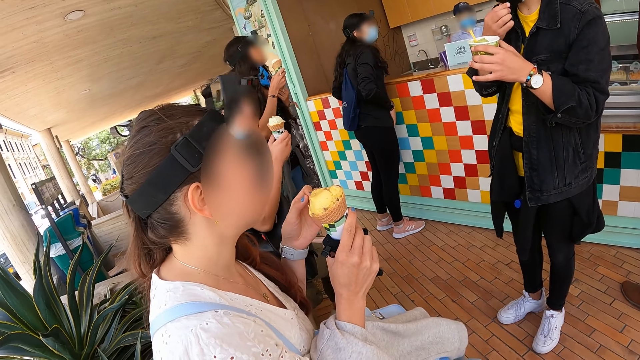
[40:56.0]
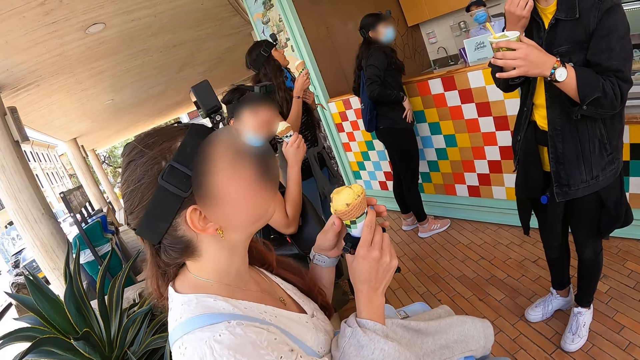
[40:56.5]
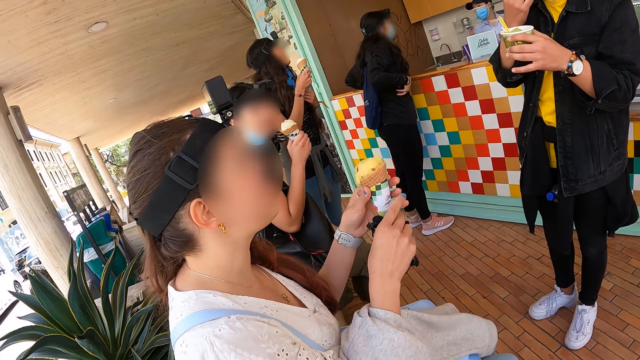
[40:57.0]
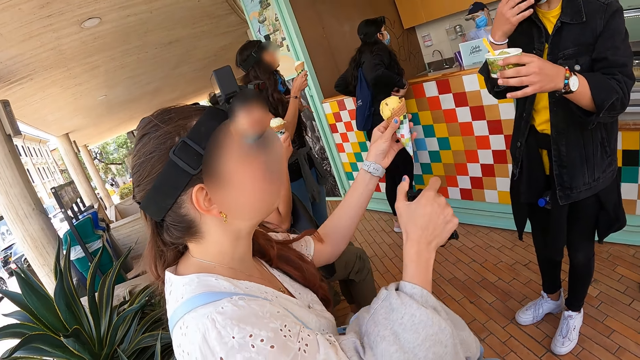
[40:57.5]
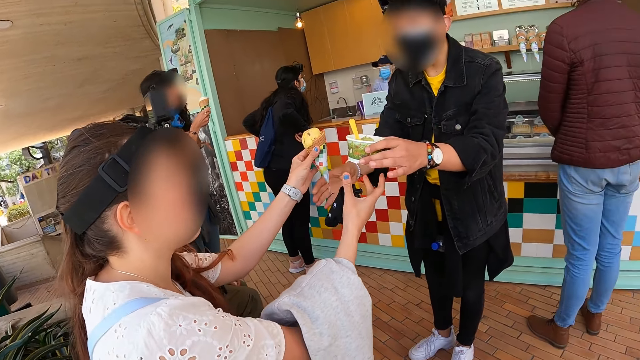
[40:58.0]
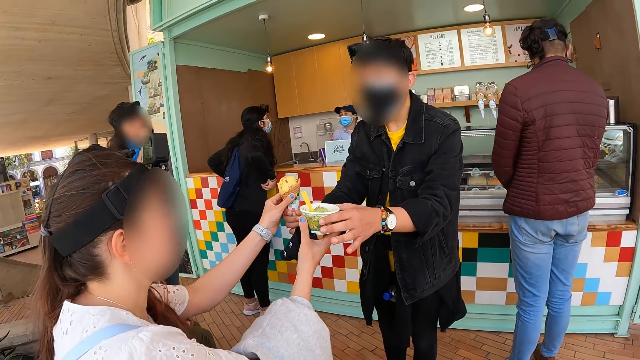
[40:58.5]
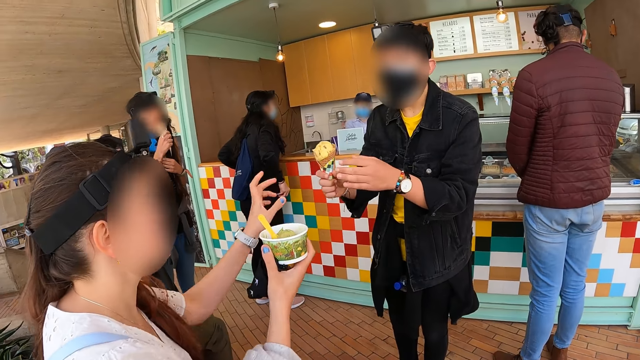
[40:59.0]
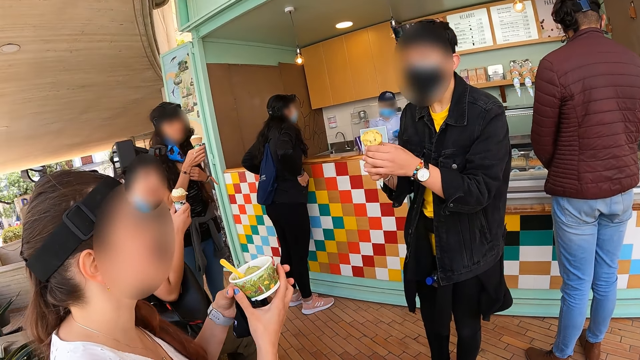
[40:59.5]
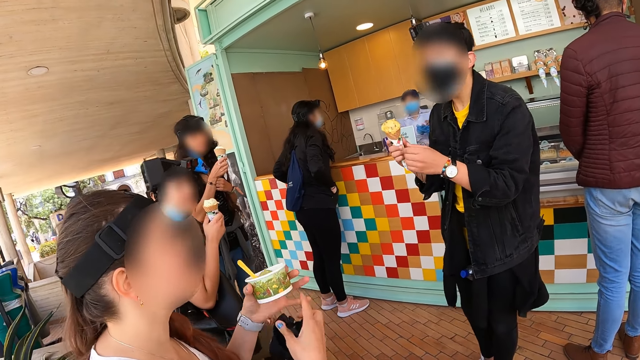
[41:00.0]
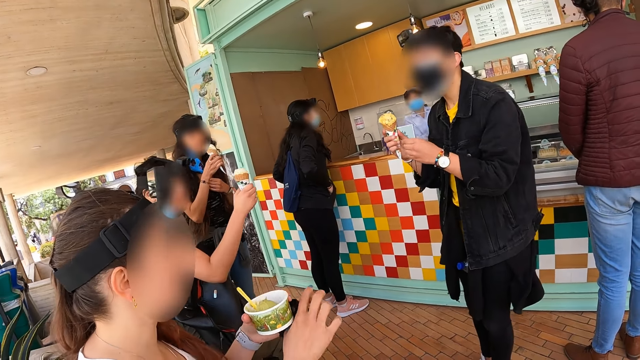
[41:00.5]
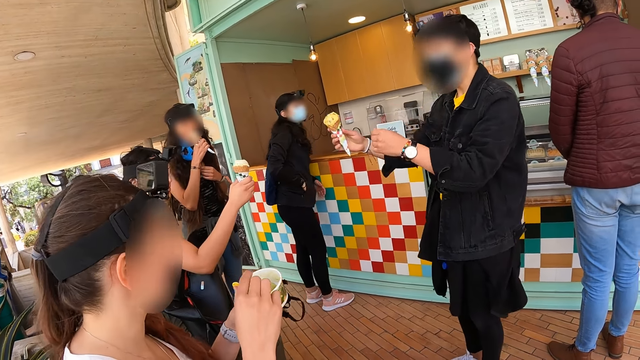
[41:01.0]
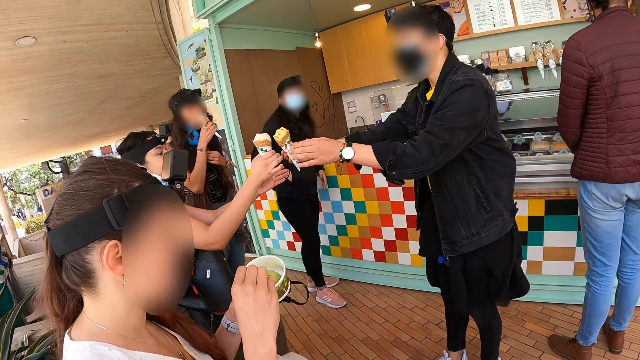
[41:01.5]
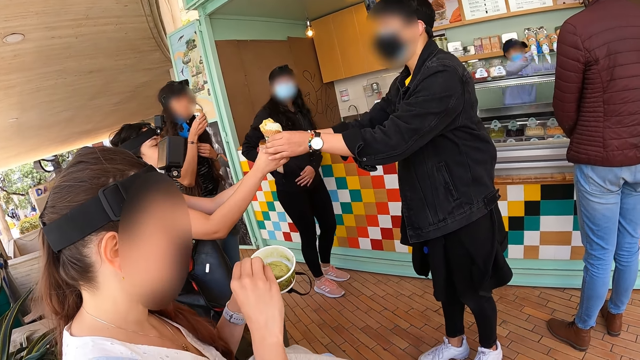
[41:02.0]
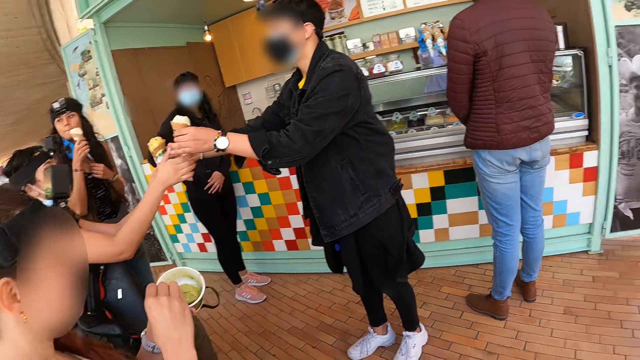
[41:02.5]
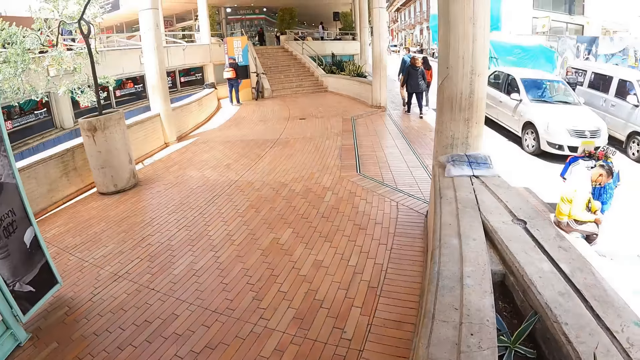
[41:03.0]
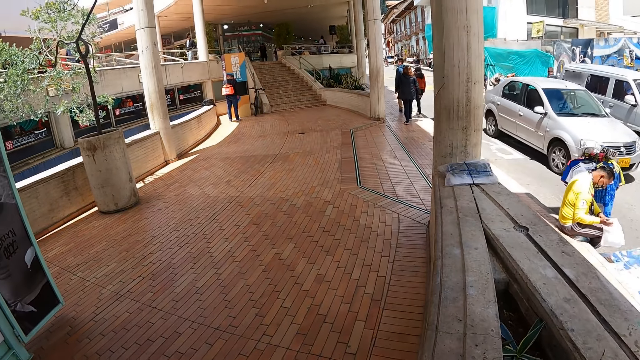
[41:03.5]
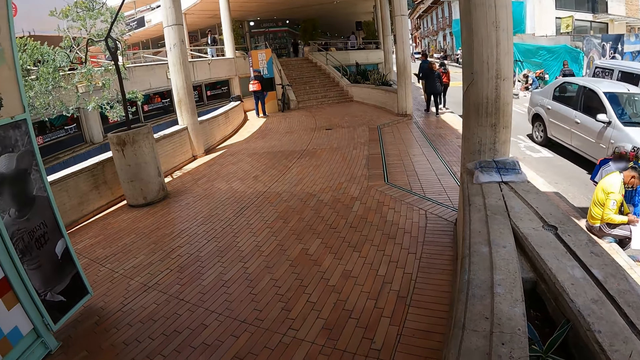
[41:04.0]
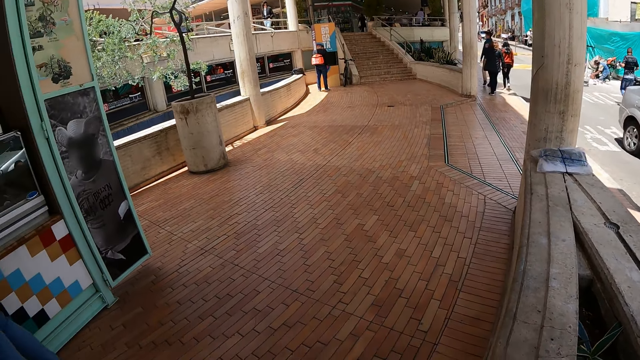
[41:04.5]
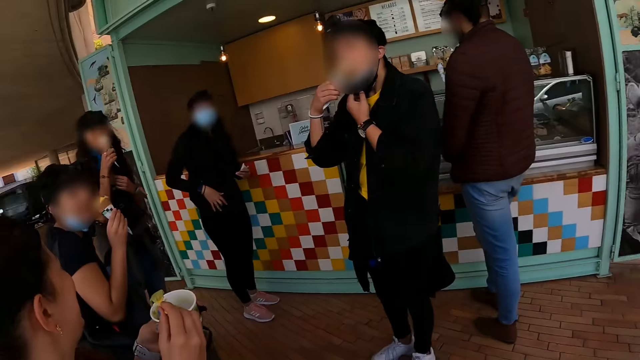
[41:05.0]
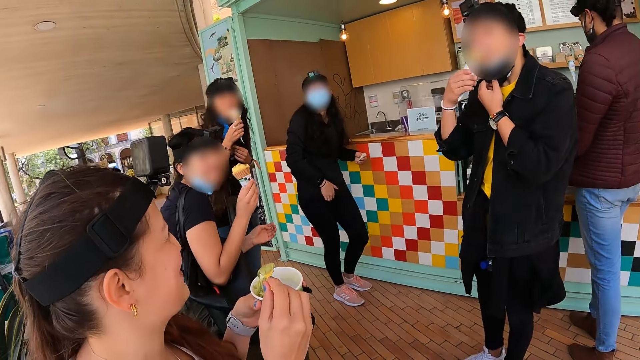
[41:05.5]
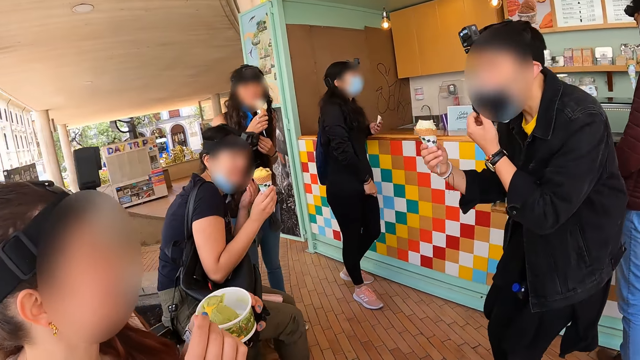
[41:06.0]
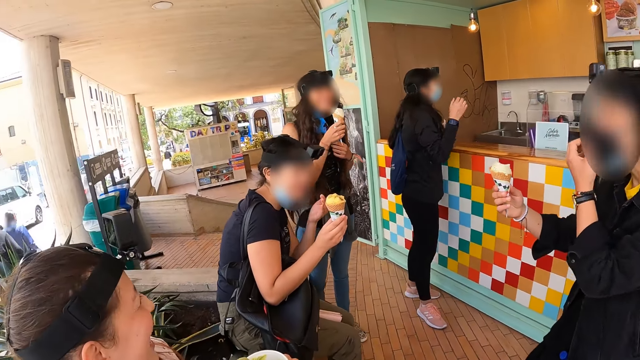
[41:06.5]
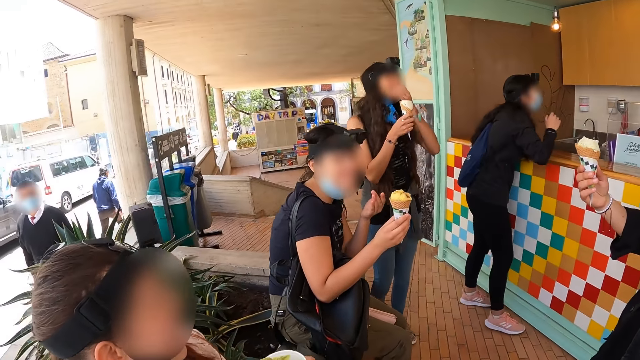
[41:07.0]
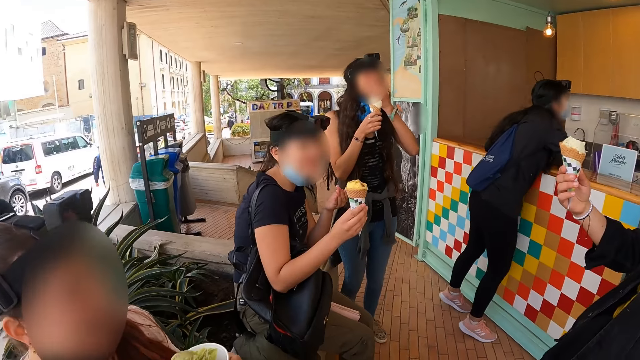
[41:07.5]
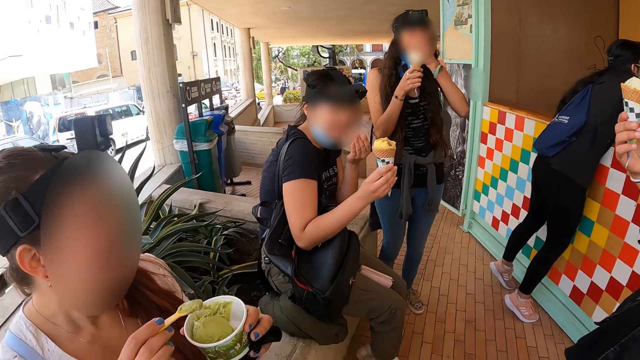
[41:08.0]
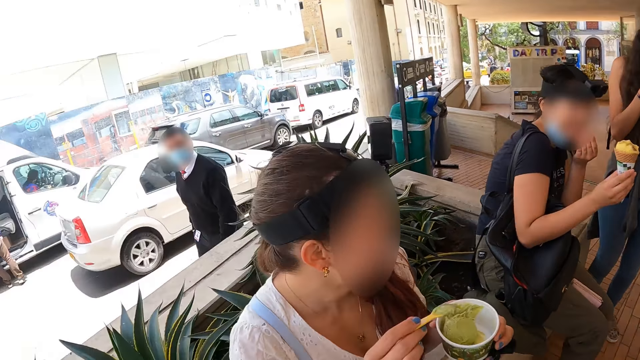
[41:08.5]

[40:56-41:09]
A lady exchanges her ice cream with a man. The man exchanges his ice cream with another lady. The camera wearer turns around. They look around. They interact with a man.

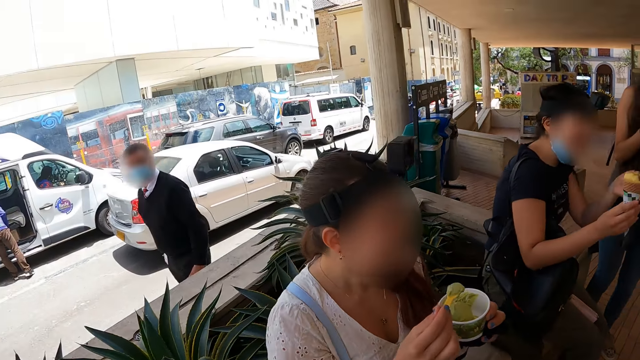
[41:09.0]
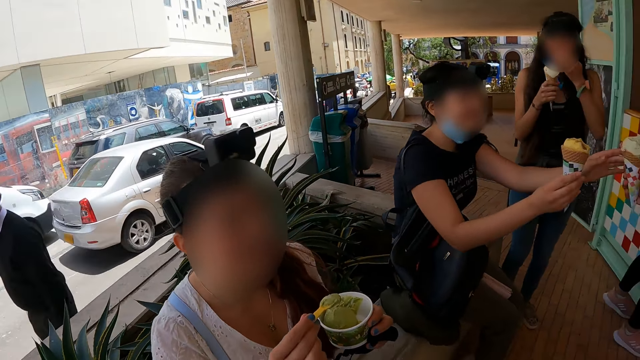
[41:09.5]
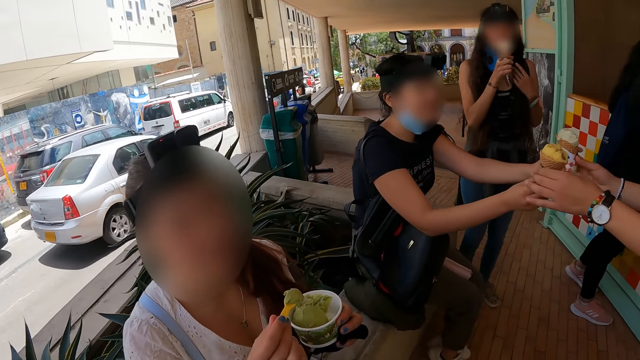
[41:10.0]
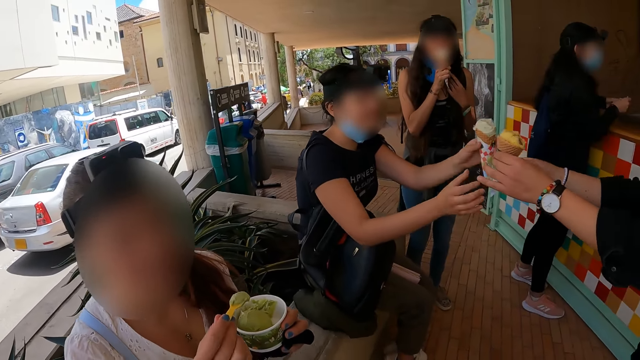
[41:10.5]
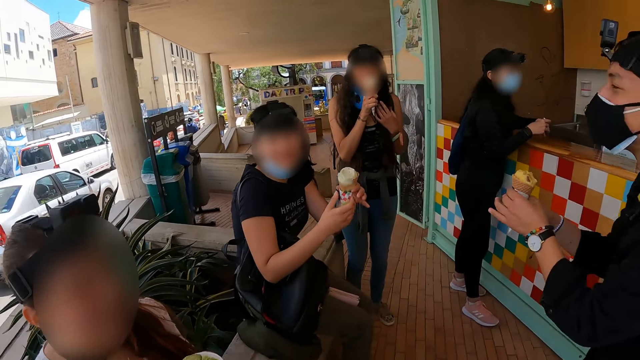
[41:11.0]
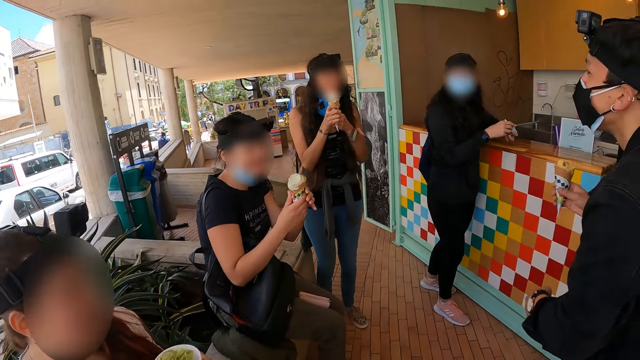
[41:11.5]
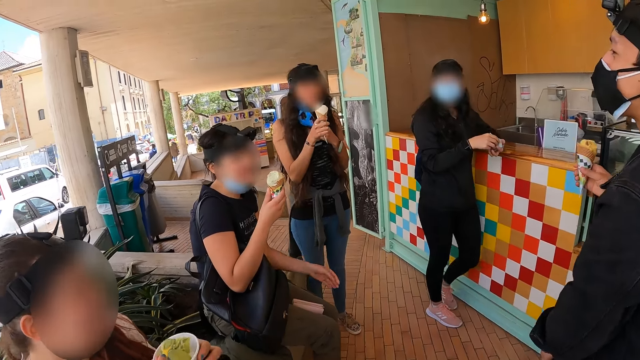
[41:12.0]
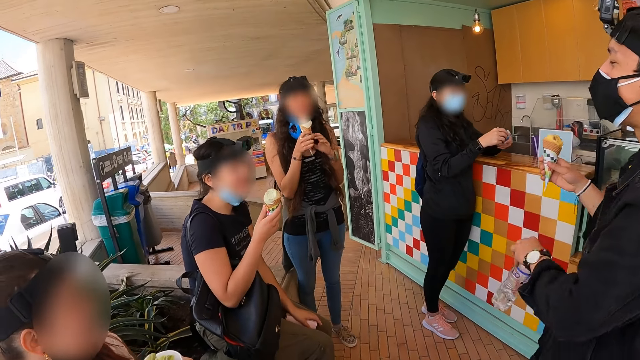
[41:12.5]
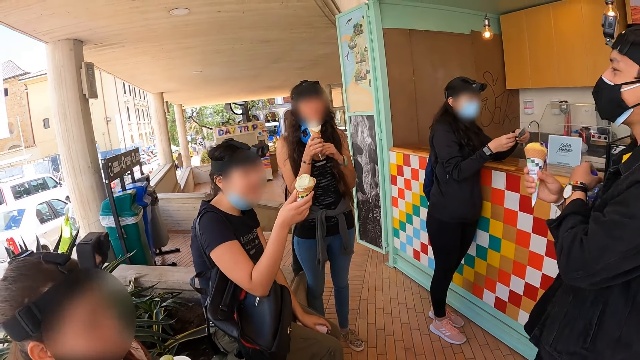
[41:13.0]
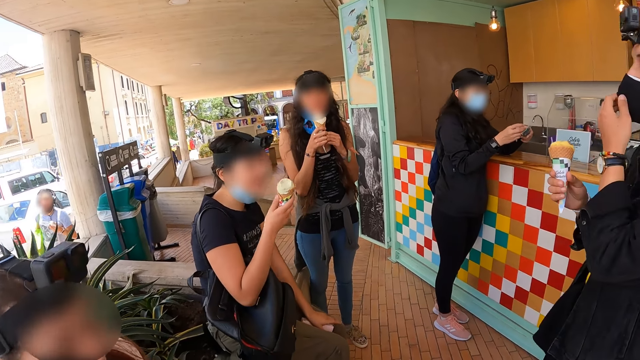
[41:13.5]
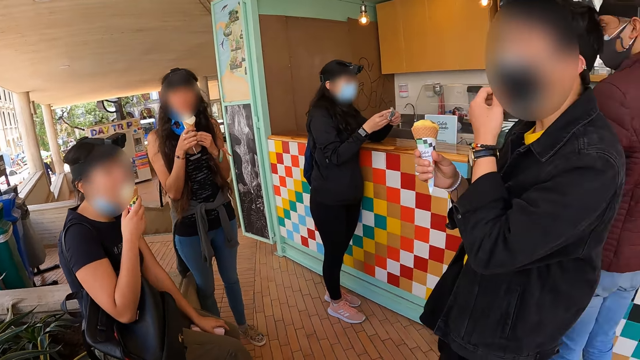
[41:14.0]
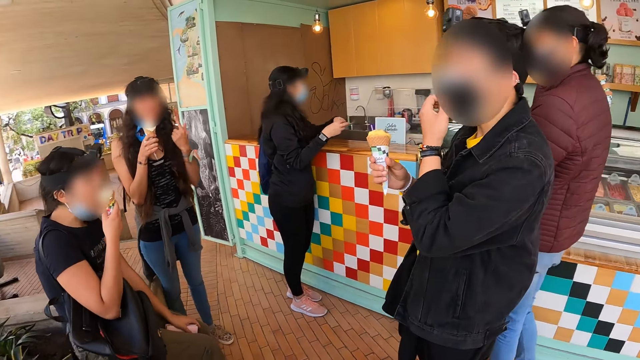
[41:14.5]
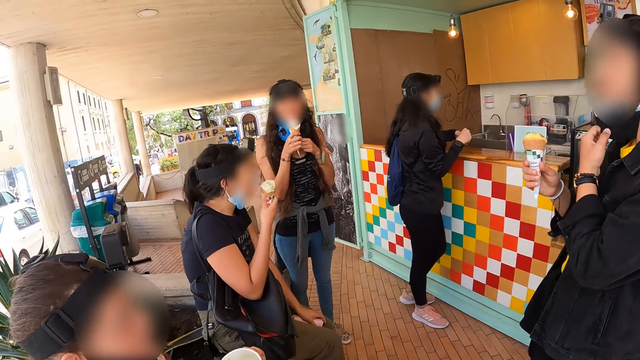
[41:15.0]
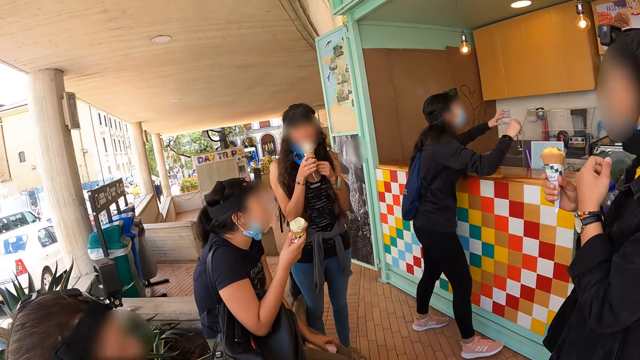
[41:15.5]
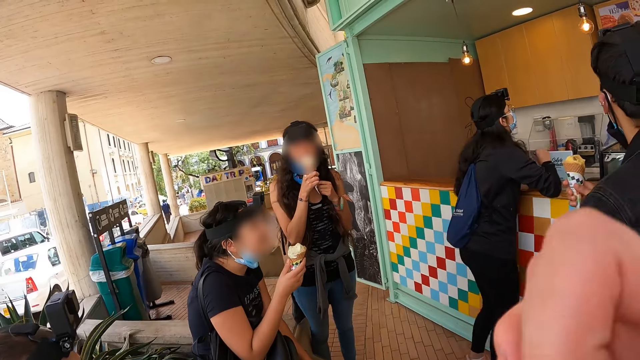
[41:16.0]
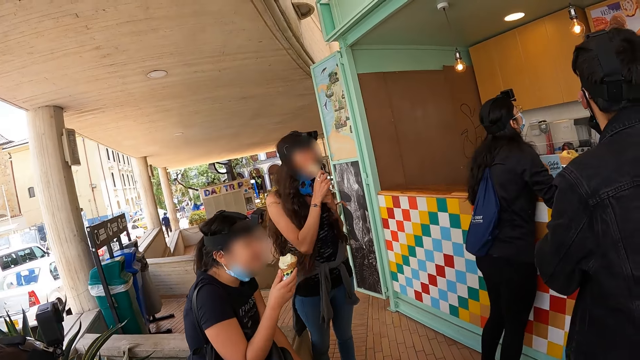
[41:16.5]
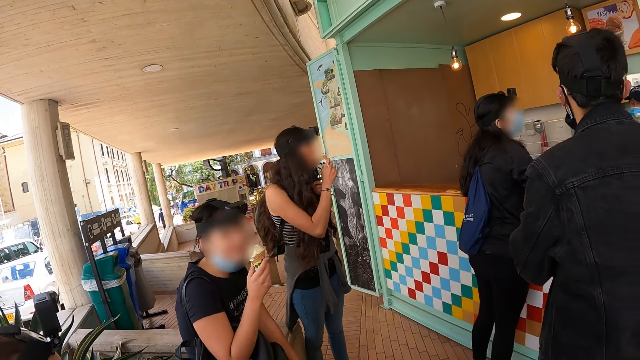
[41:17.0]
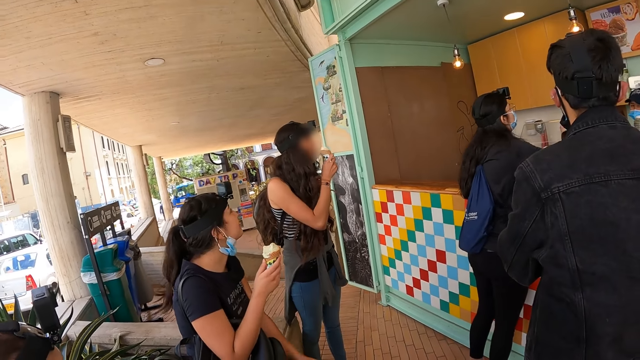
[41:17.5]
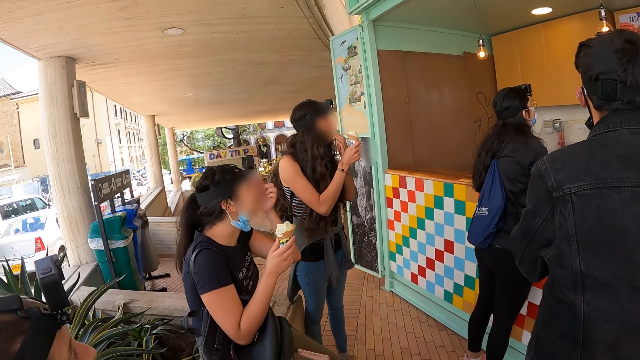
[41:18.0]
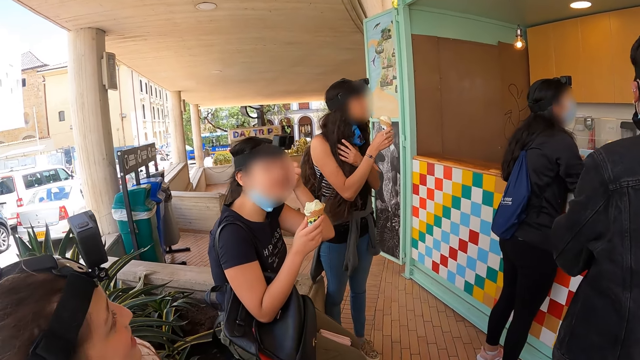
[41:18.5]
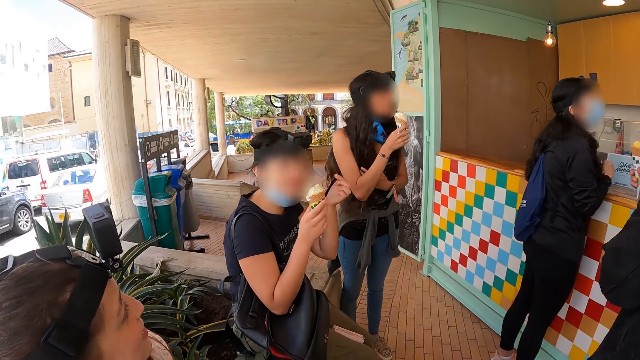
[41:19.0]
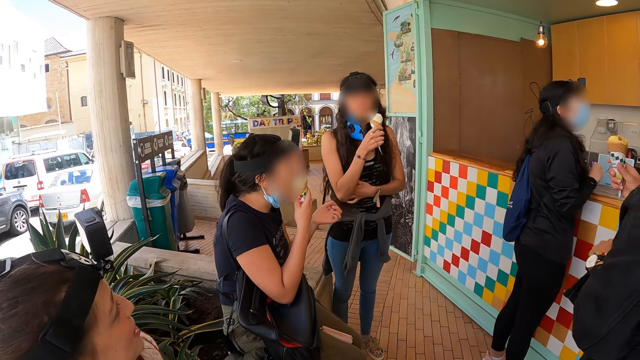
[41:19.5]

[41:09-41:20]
A lady exchanges her ice cream with a man. The camera wearer interacts with another lady. The first lady eats the ice cream in her hand.
